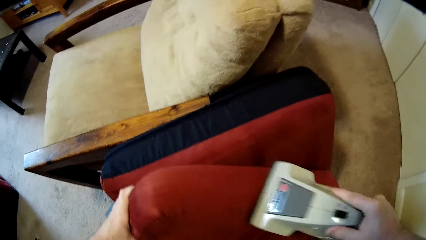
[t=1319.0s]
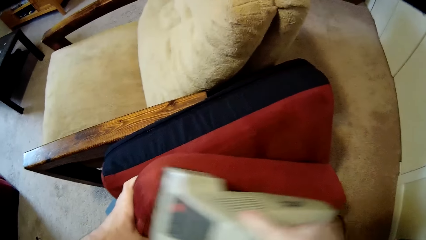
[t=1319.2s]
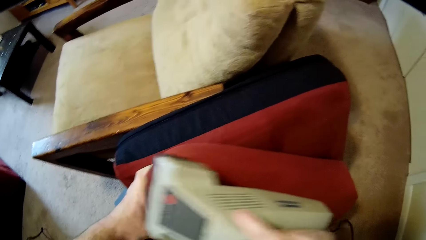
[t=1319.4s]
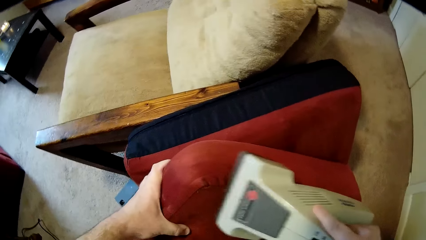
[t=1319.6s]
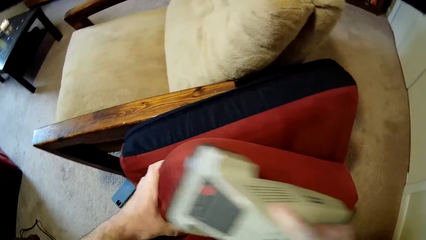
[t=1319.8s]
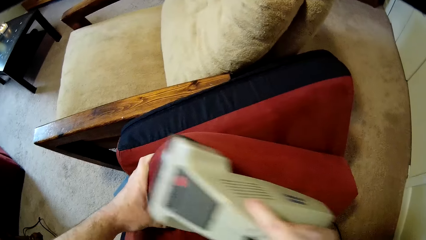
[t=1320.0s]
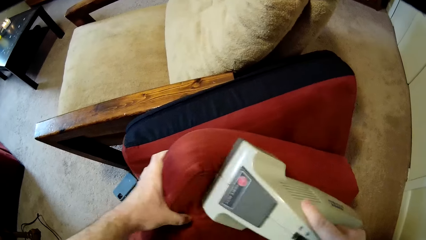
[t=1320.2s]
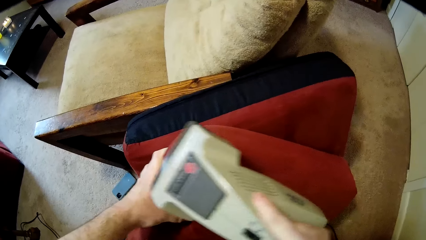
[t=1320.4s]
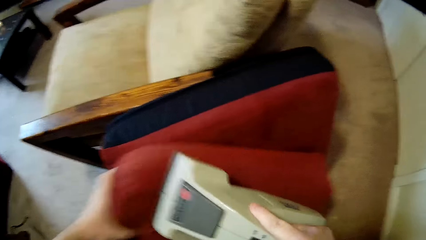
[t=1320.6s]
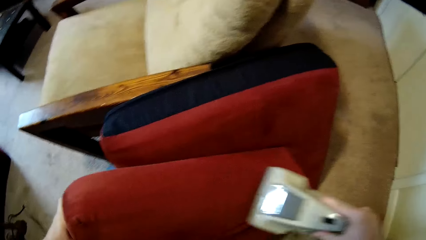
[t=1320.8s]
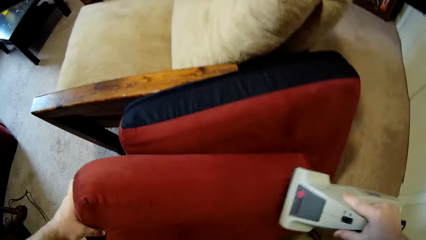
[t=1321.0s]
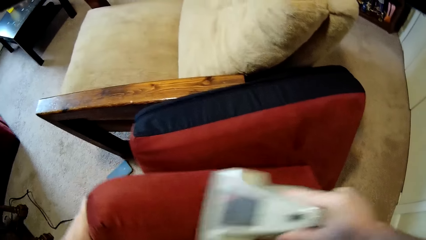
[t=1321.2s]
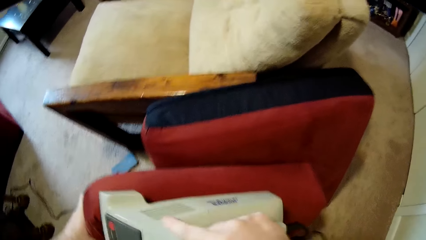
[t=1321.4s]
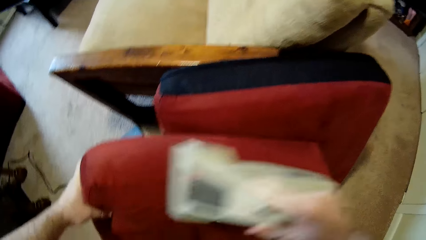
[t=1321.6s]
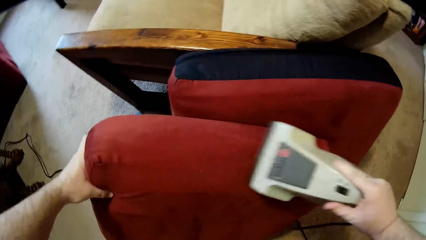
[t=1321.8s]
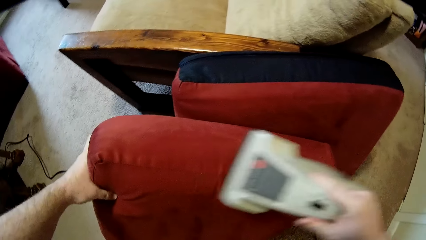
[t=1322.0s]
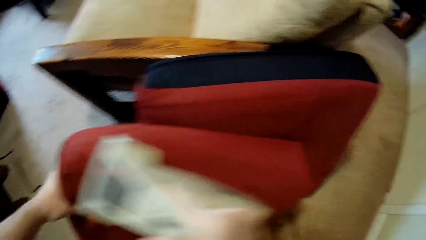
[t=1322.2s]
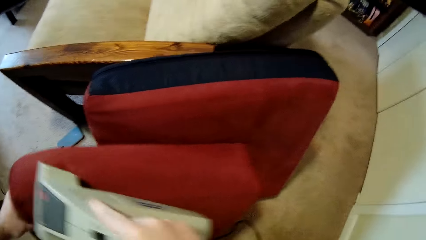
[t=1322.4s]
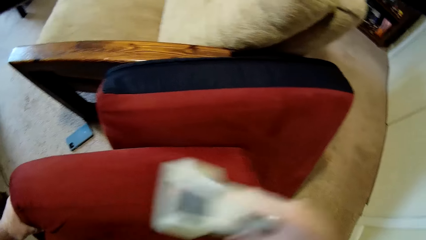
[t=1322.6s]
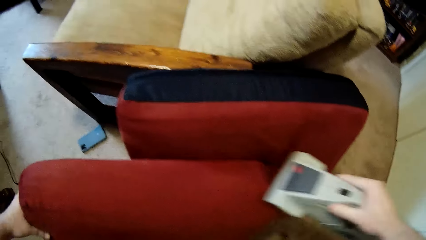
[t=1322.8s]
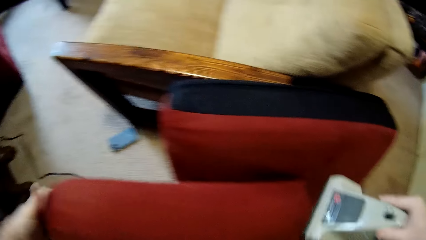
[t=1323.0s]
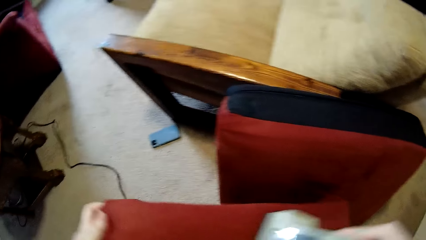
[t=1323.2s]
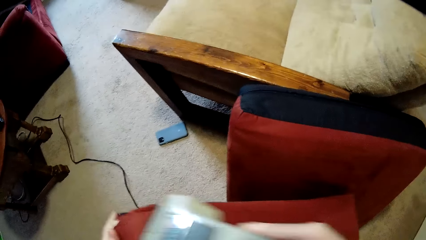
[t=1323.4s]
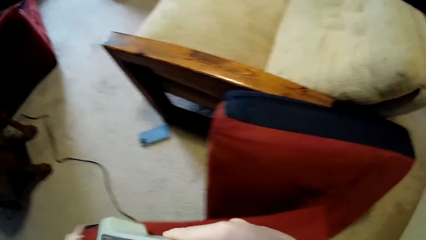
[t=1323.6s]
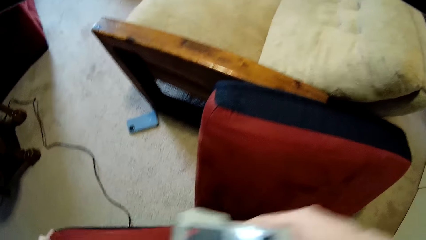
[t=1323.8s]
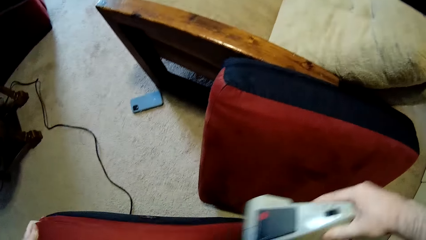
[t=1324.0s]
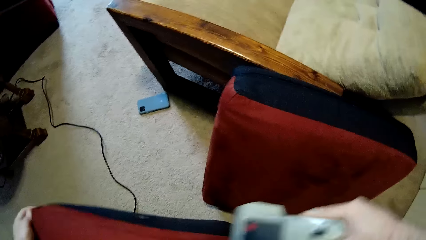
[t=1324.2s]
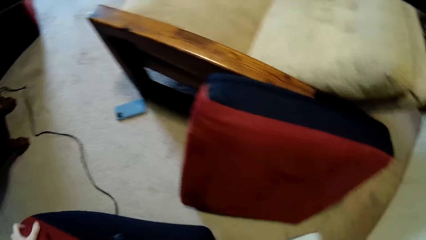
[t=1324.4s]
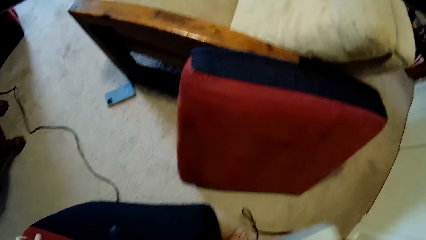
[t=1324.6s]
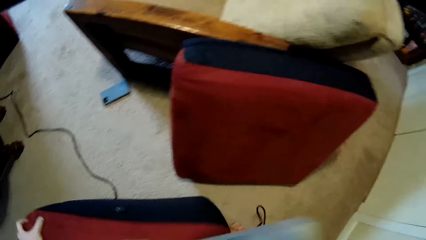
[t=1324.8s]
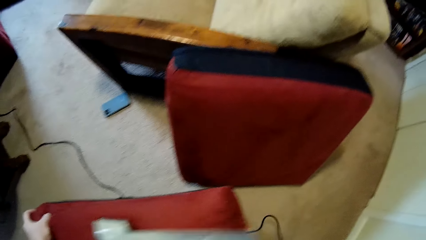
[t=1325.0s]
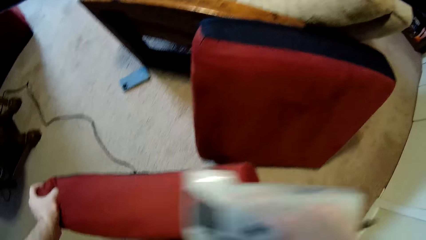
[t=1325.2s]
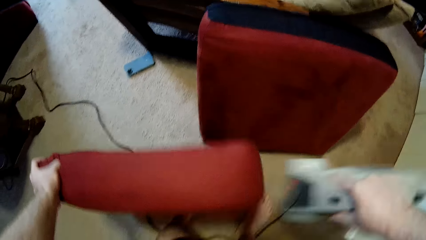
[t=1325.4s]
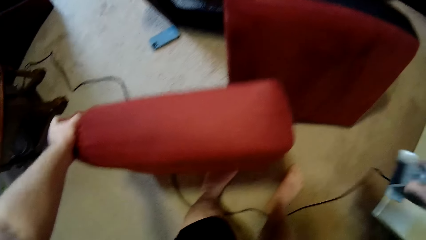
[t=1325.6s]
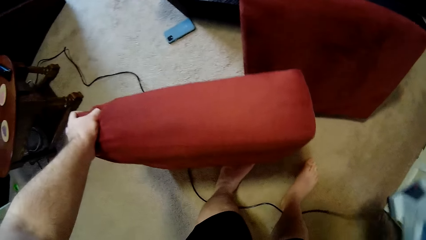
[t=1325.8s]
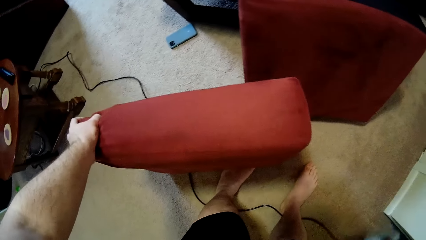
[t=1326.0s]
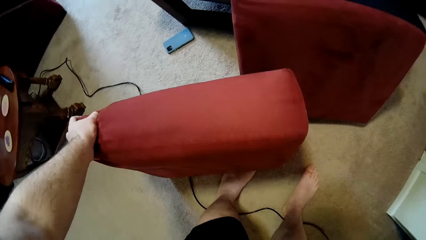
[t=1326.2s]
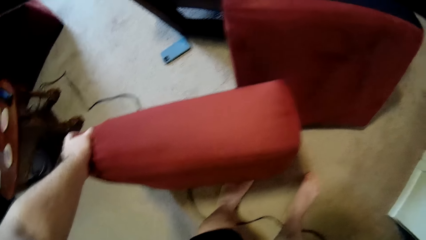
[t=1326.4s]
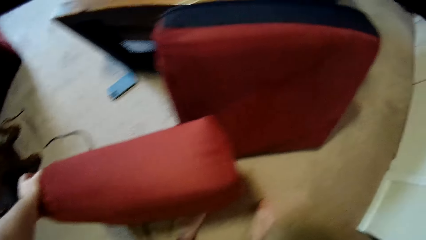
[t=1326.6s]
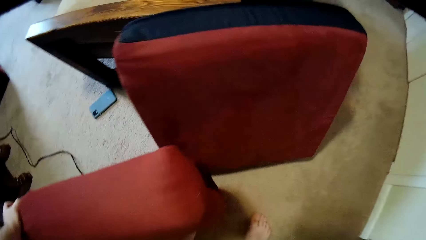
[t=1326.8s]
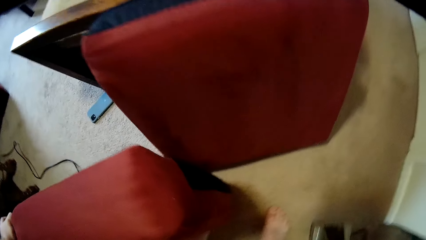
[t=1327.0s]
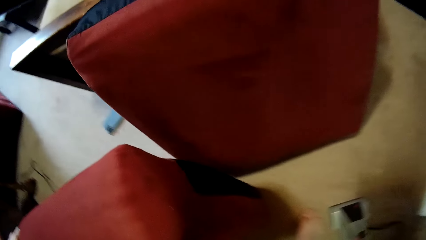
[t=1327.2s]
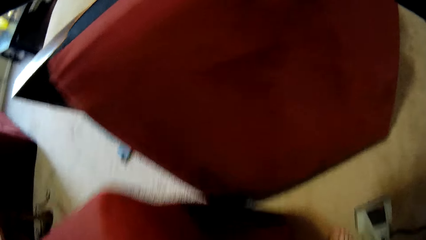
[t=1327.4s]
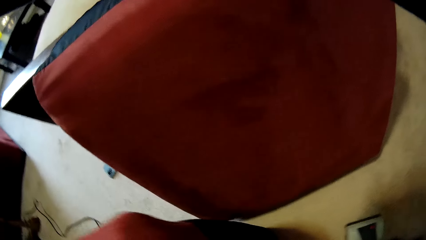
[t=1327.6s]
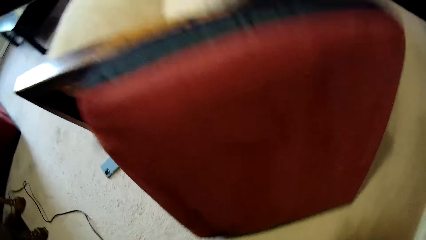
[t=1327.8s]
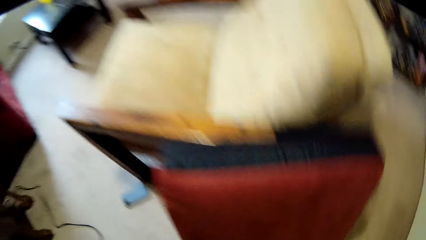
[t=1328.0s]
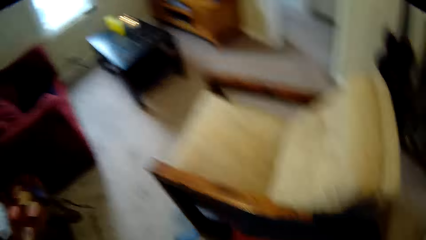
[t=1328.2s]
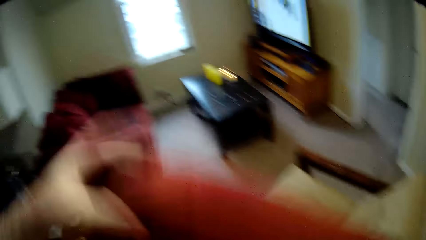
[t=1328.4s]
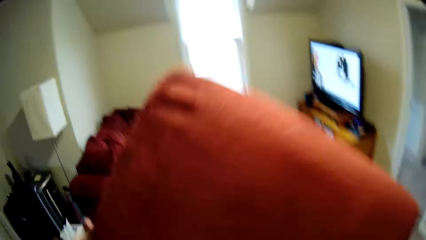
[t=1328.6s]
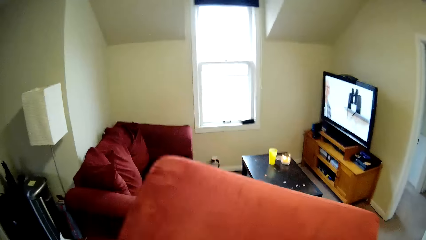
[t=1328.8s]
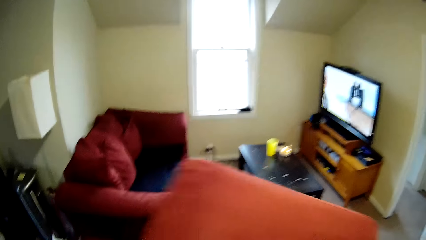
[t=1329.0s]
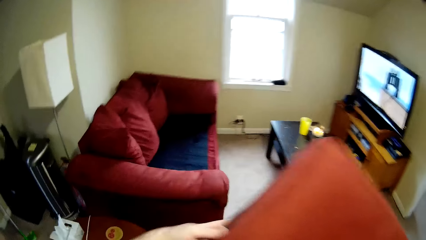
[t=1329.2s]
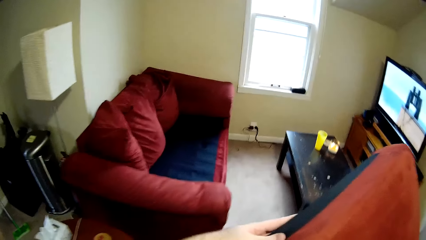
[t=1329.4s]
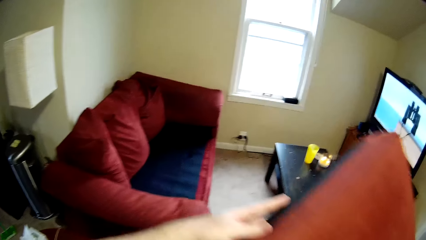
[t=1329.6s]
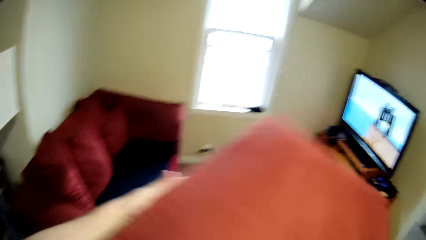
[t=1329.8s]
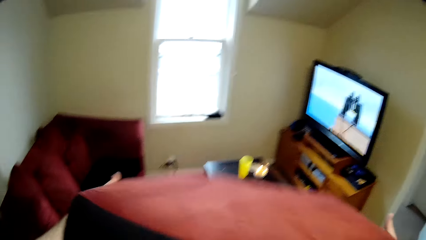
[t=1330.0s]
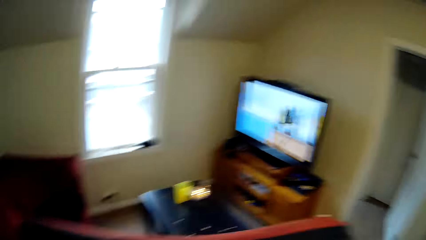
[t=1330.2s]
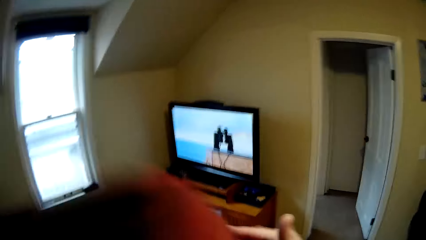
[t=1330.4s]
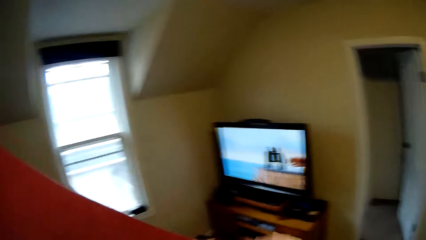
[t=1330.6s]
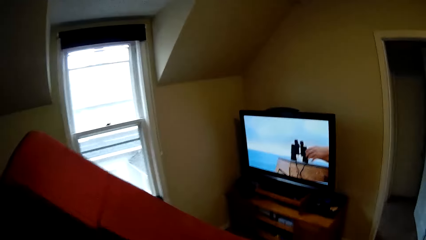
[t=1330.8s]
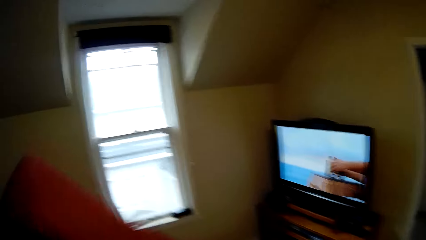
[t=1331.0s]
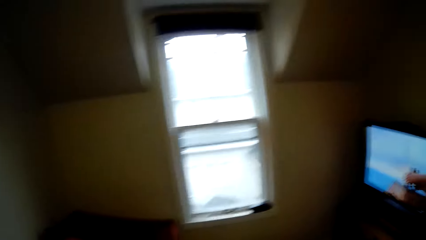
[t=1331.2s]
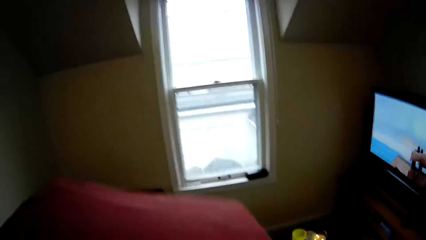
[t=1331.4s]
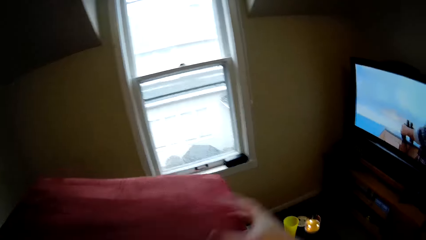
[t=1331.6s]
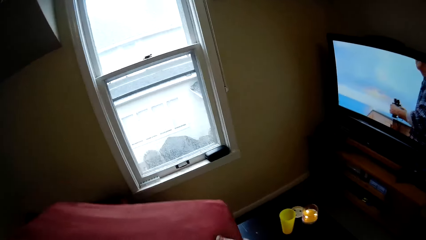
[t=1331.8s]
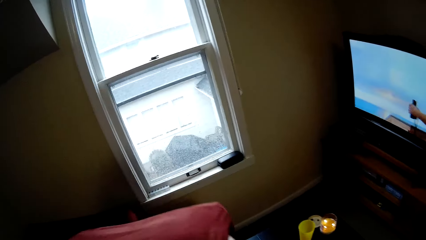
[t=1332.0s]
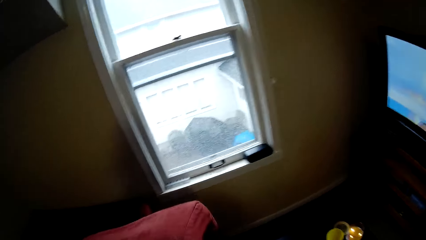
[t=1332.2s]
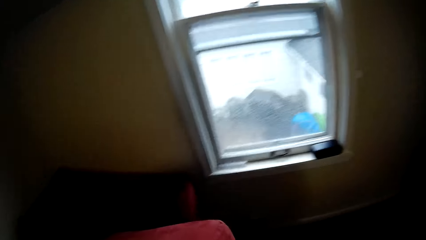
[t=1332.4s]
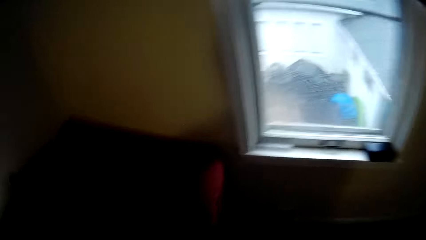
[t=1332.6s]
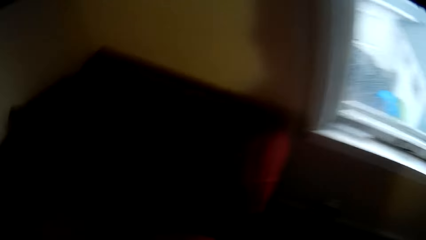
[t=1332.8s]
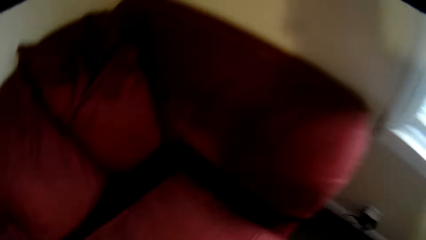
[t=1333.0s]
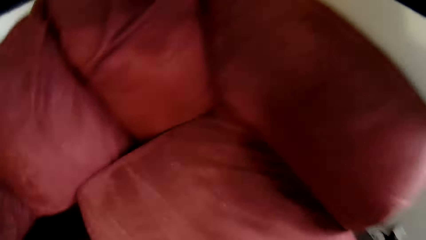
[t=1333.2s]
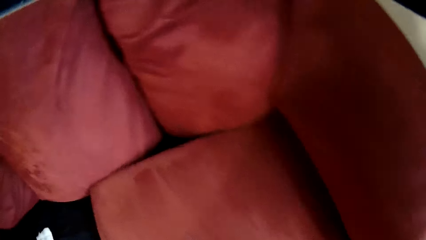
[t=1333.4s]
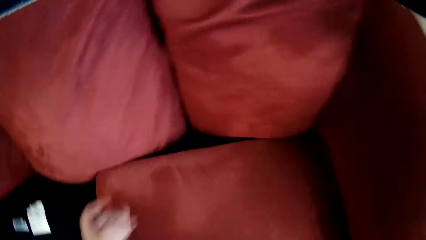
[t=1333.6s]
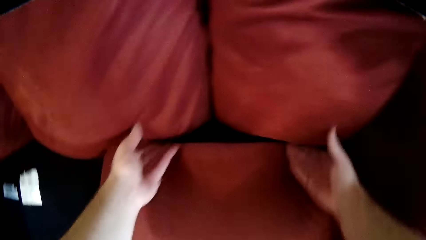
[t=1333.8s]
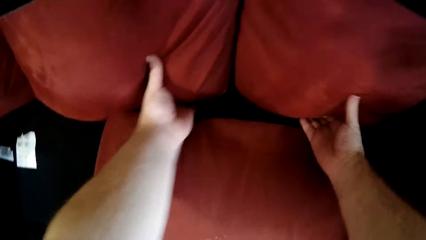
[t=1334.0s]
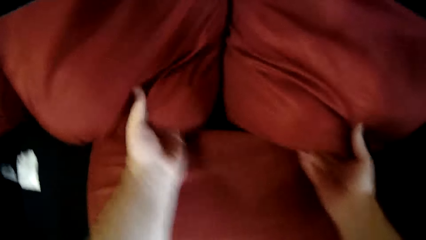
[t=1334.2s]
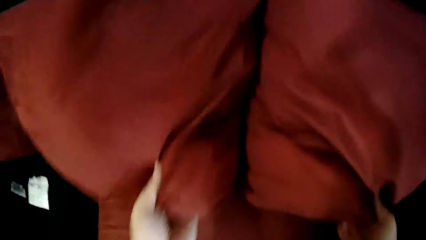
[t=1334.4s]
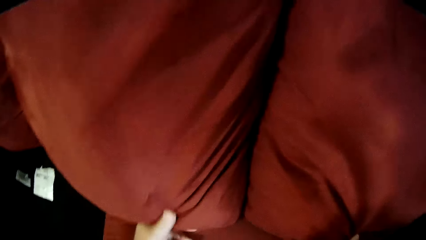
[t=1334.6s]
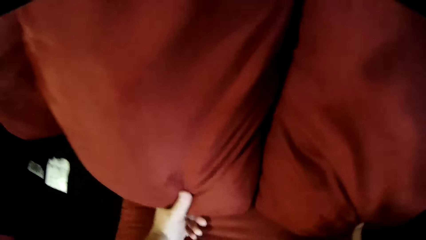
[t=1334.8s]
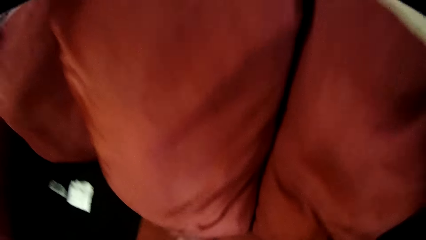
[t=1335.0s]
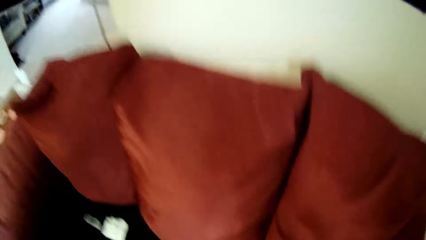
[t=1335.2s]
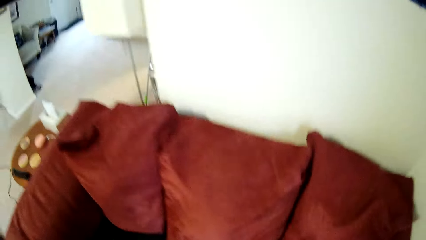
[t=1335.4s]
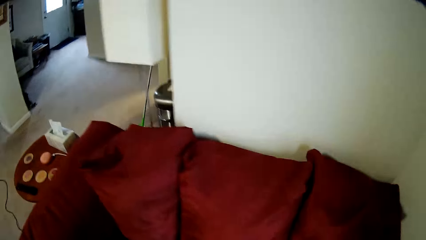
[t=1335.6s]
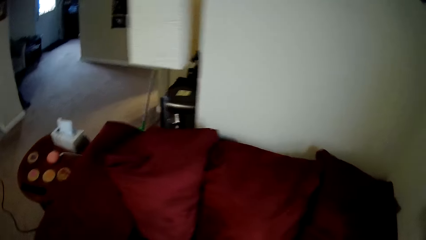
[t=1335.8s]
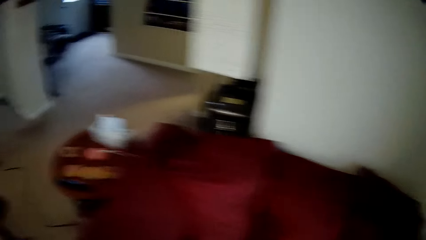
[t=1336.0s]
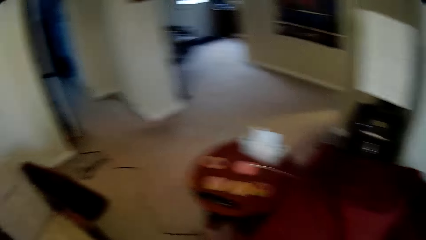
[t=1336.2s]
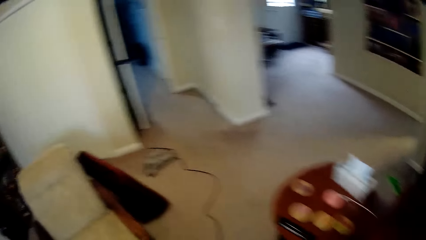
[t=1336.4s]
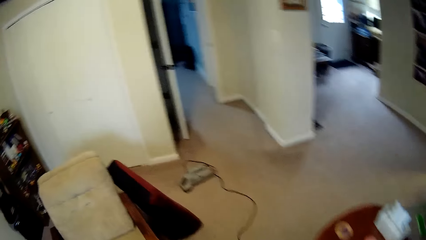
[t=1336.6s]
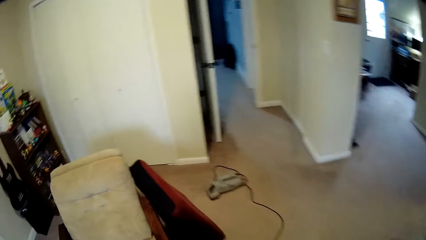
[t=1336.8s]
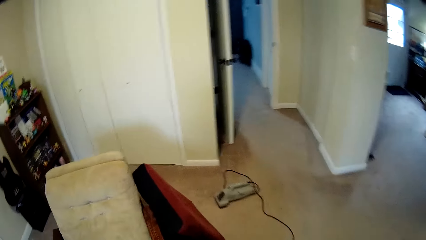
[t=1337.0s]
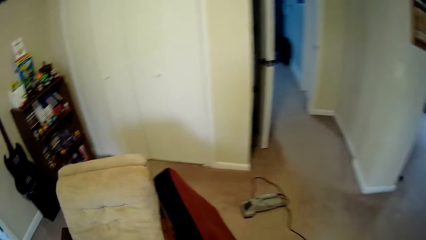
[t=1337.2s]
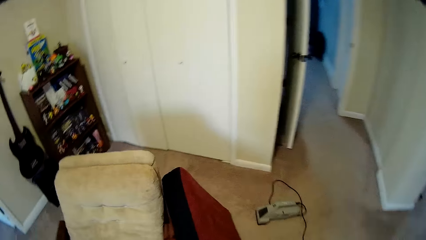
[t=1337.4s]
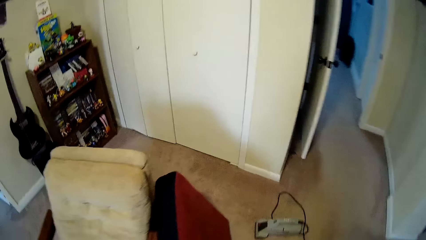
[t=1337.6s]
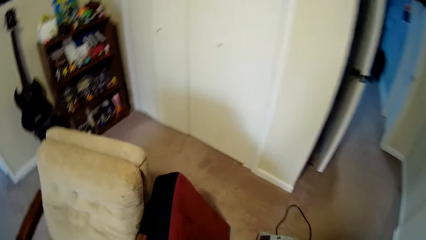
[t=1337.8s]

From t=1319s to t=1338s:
The camera wearer drops the sofa cleaning machine on the carpet. They turn off the machine. They pick up the cushion on the floor. They fit a cushion on the sofa. They adjust the pillow.
